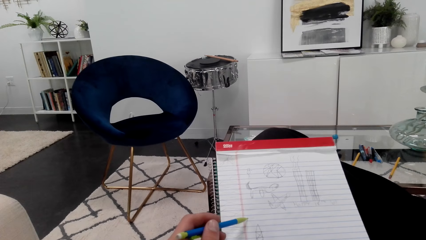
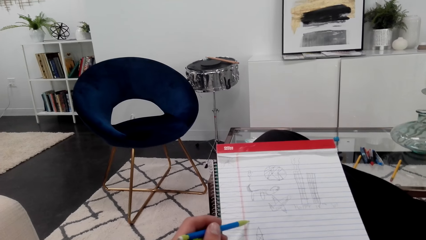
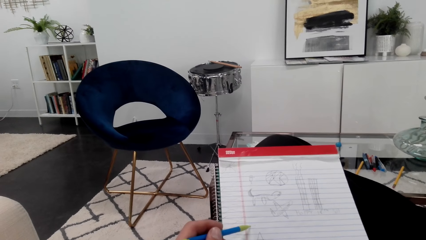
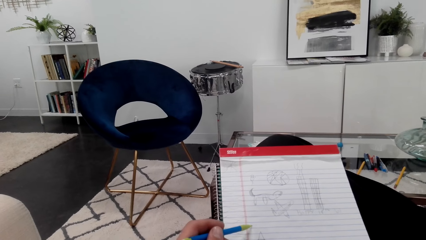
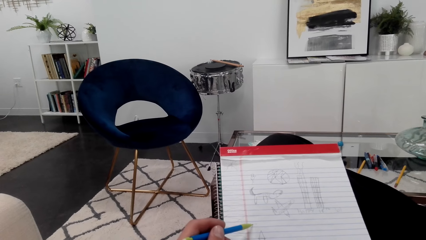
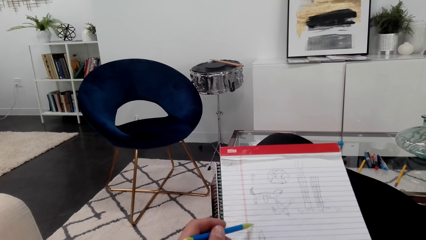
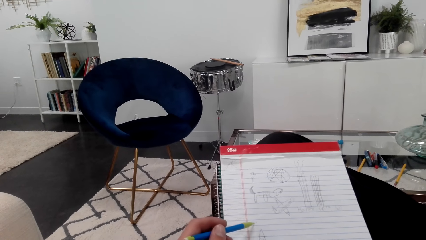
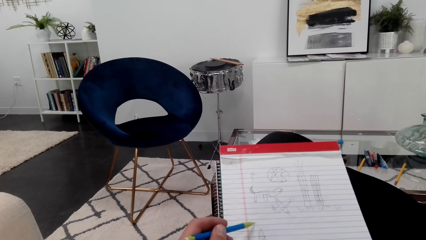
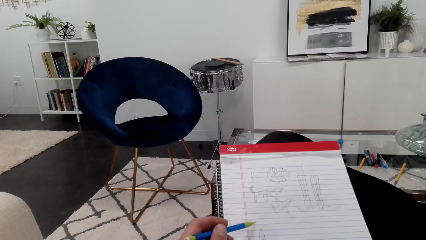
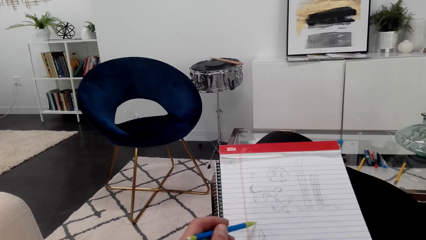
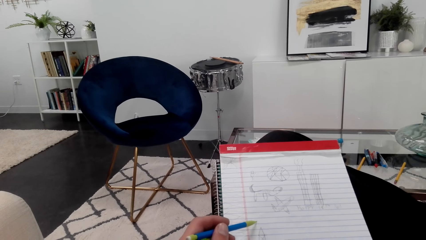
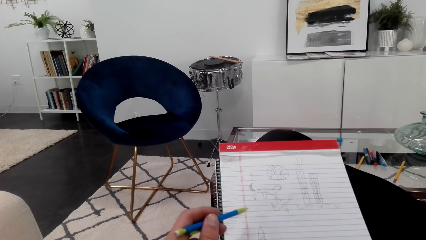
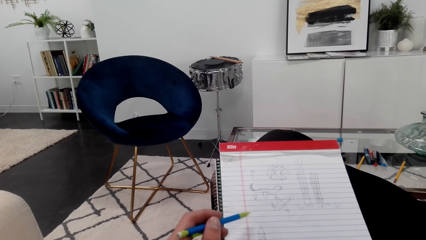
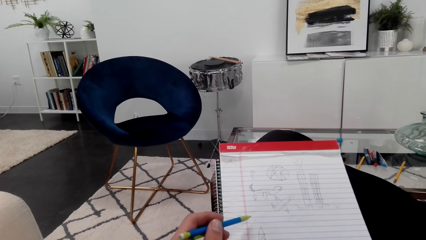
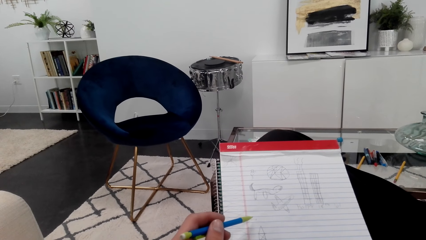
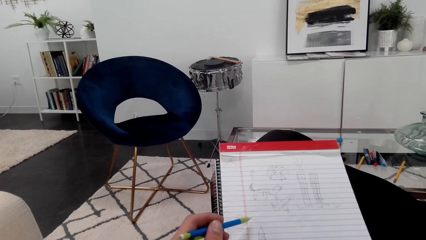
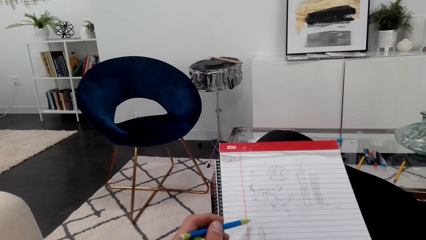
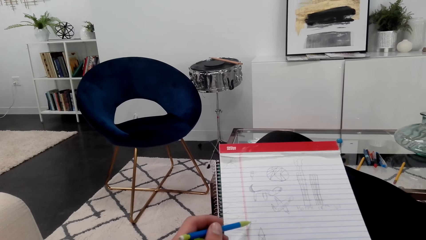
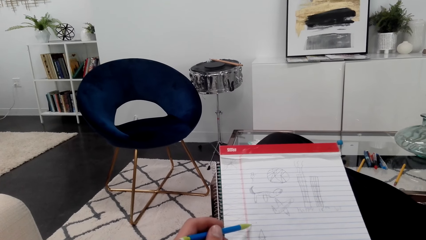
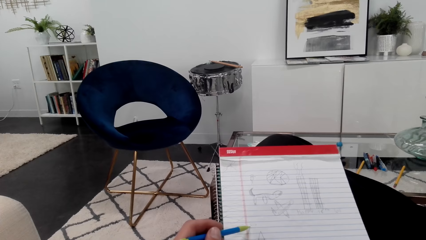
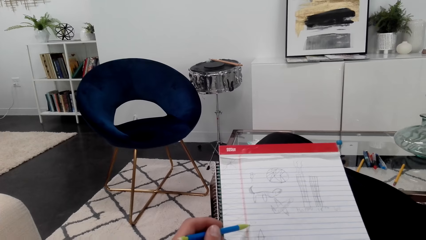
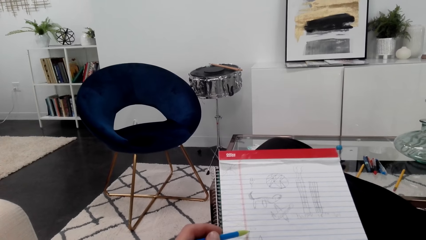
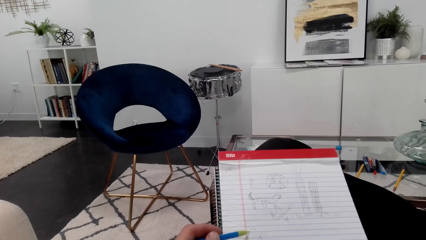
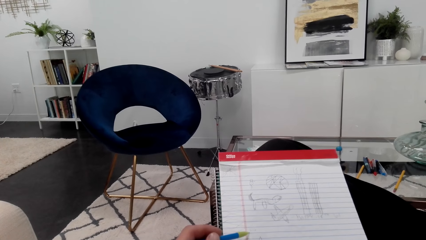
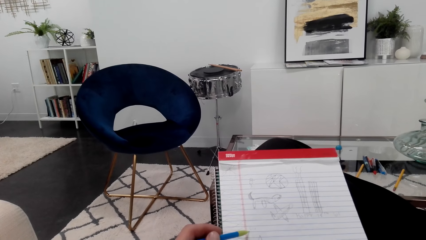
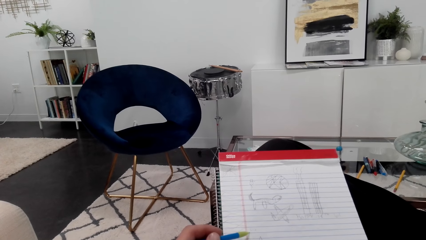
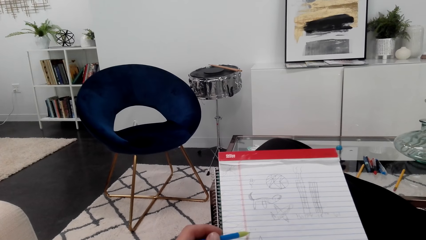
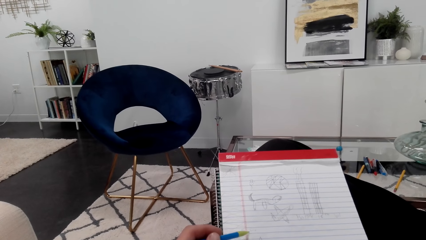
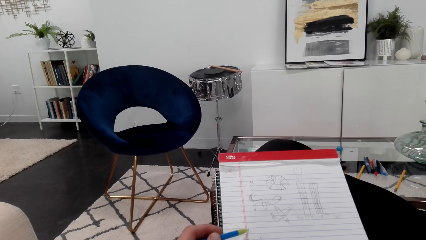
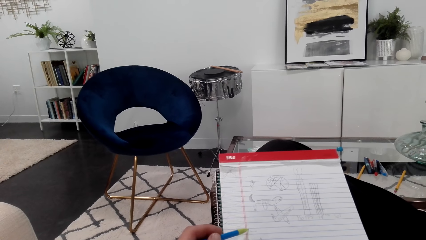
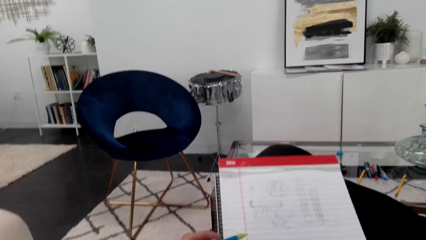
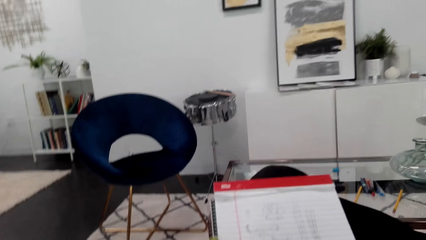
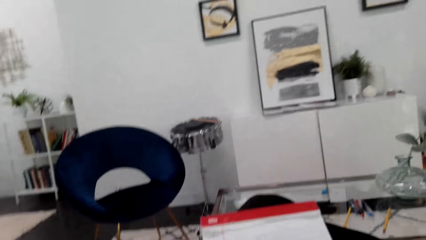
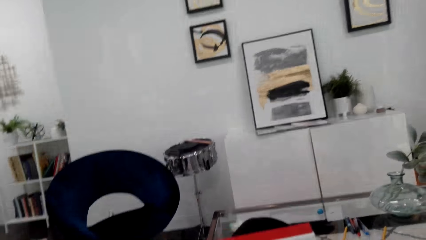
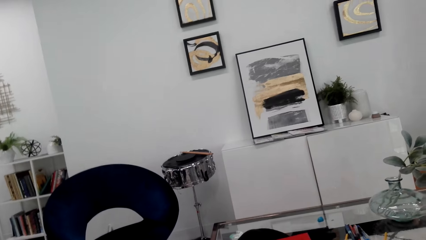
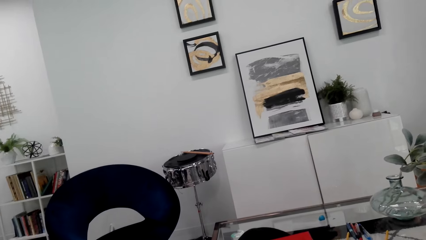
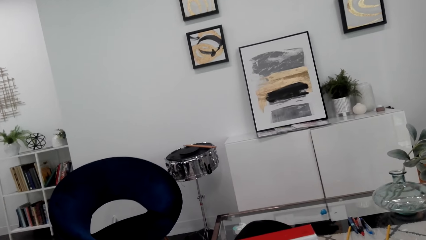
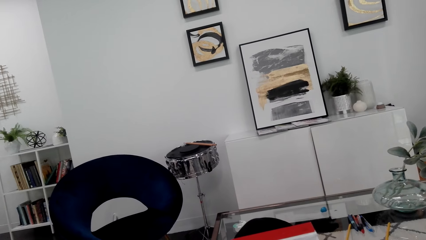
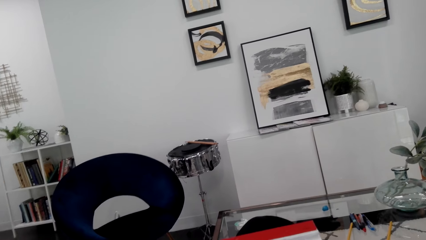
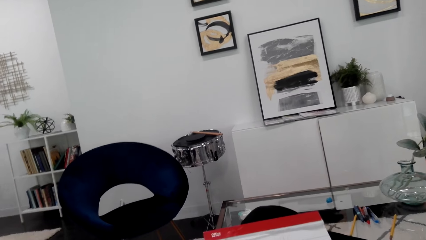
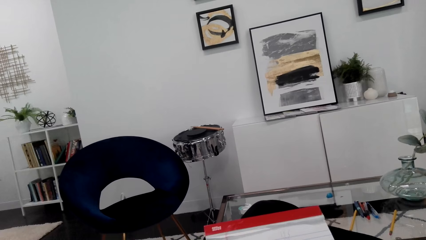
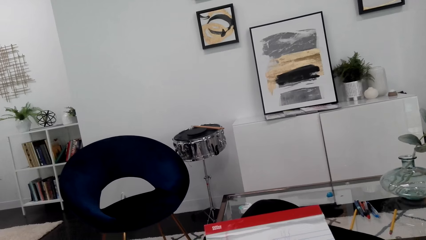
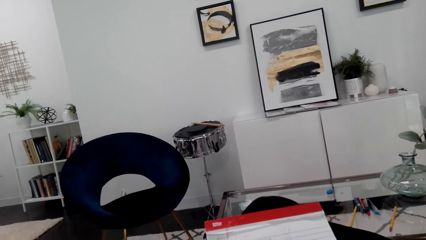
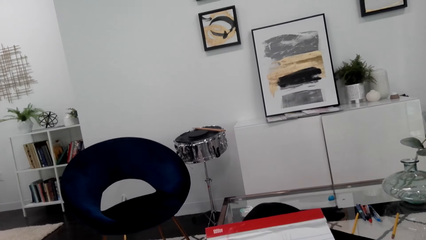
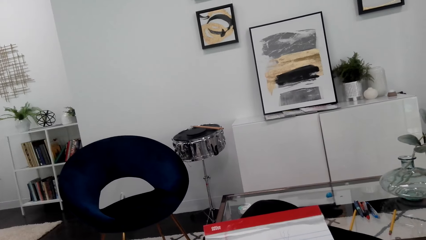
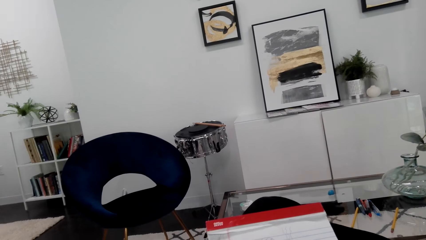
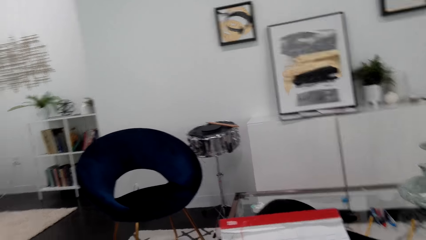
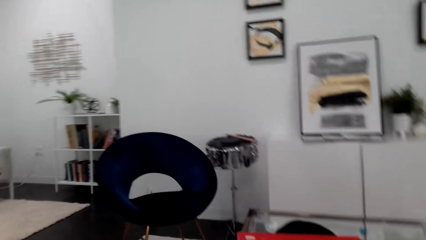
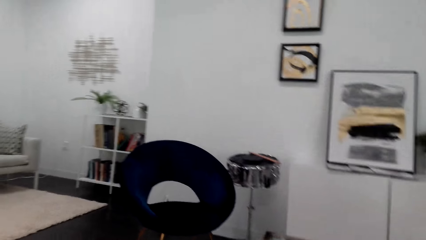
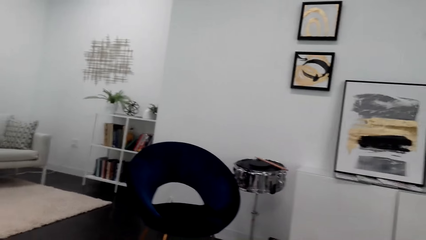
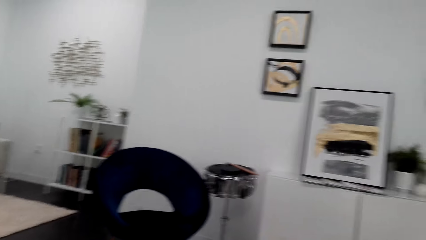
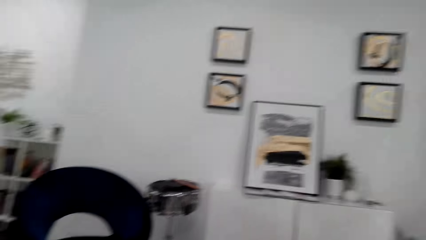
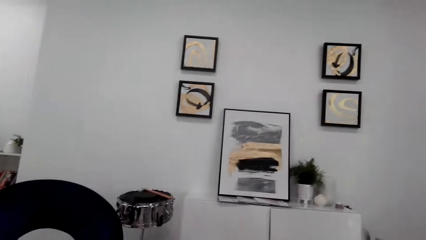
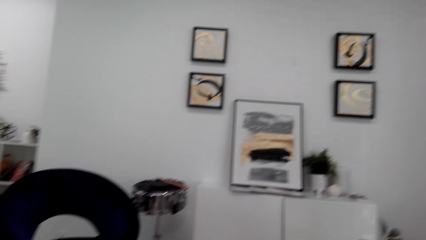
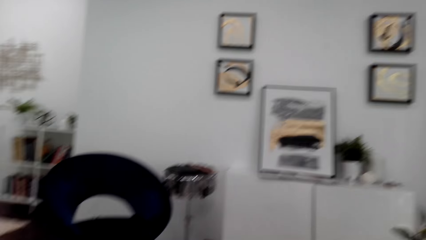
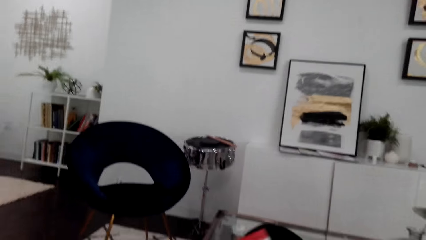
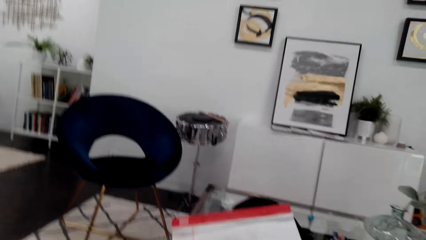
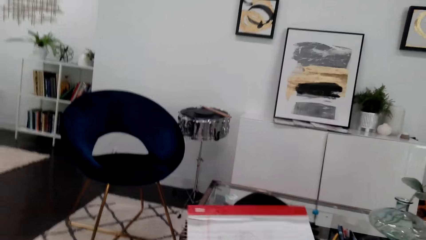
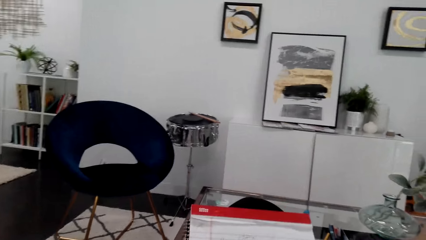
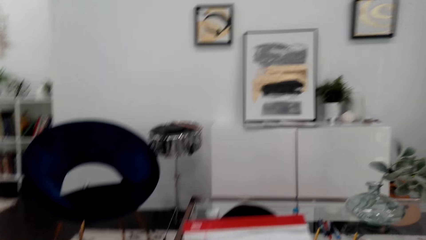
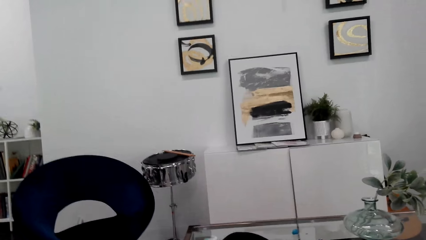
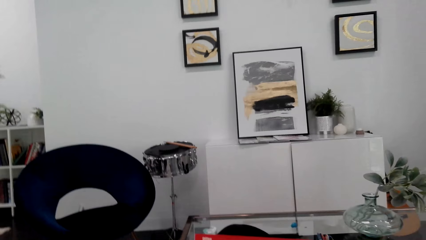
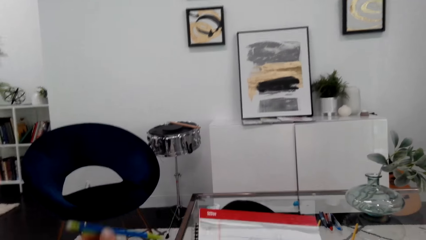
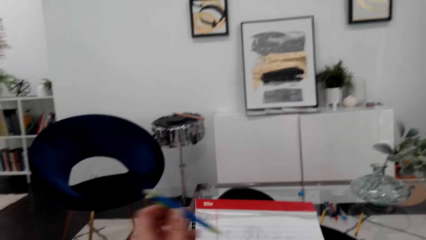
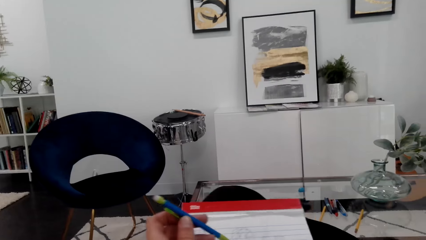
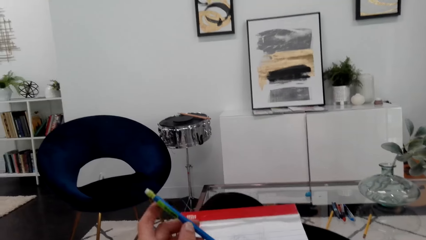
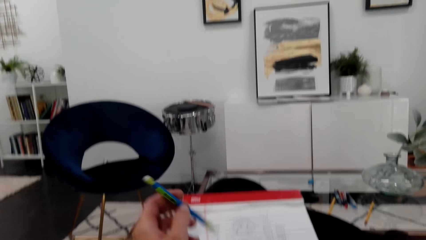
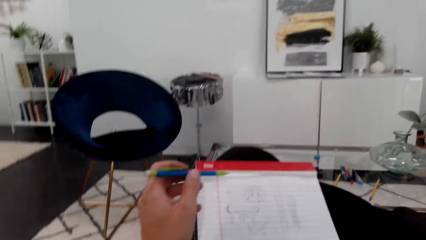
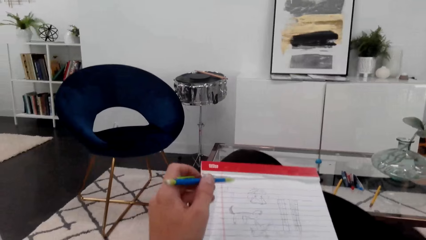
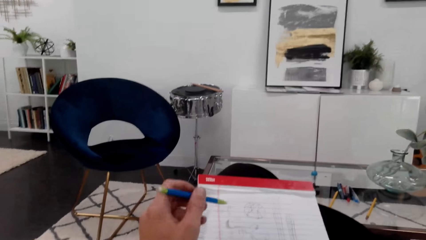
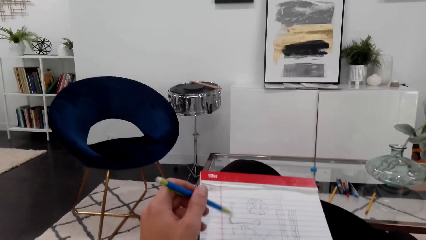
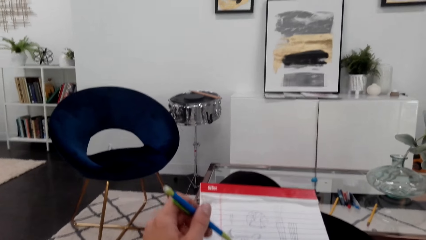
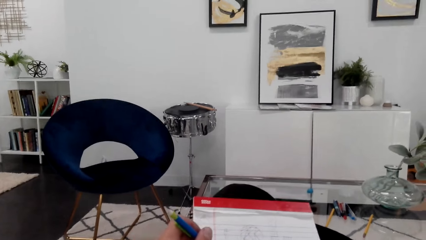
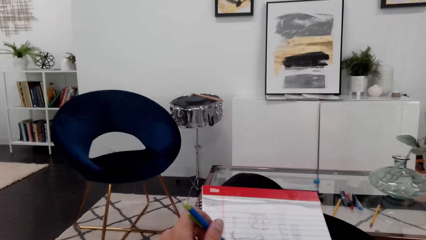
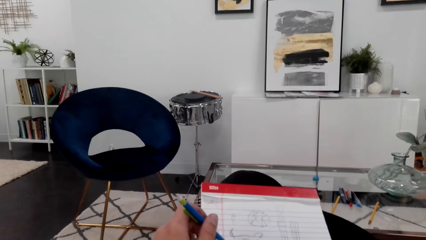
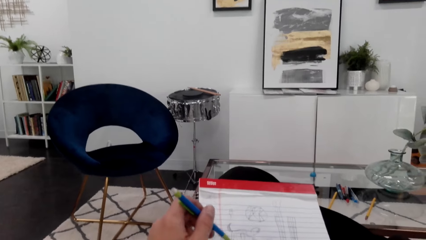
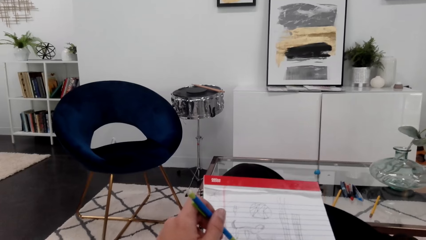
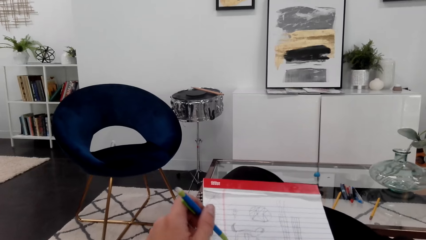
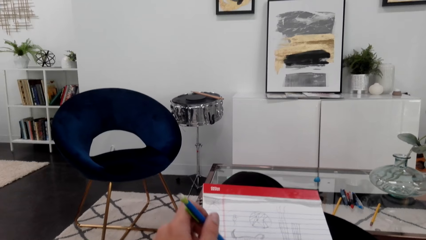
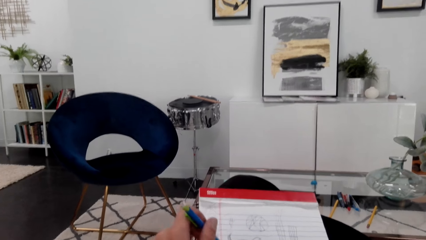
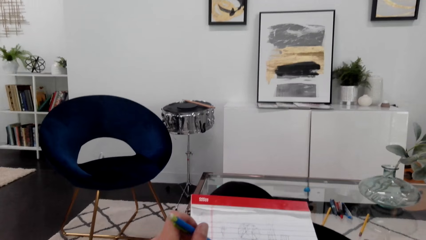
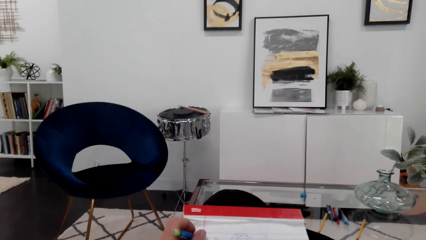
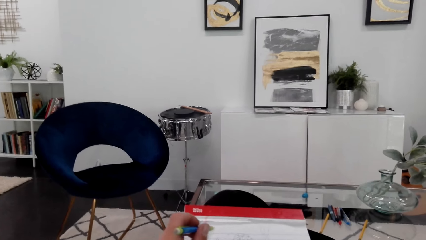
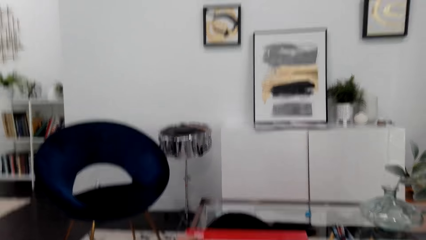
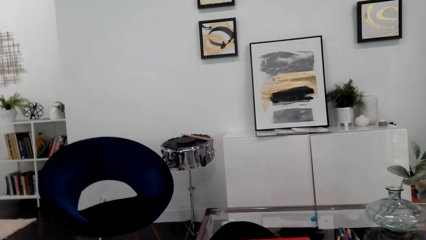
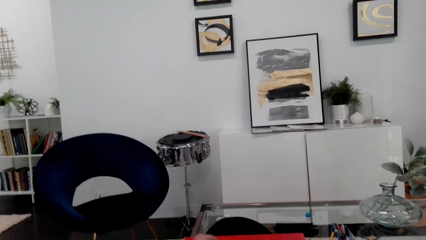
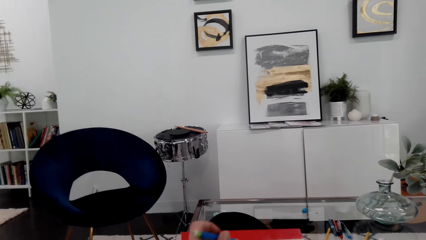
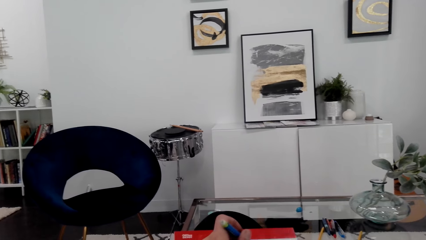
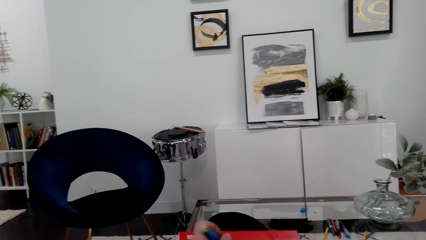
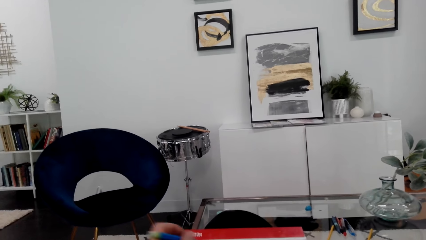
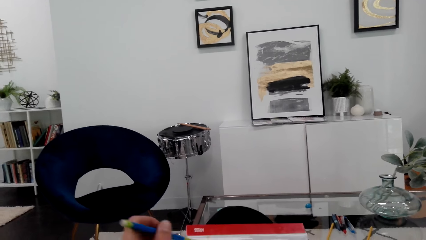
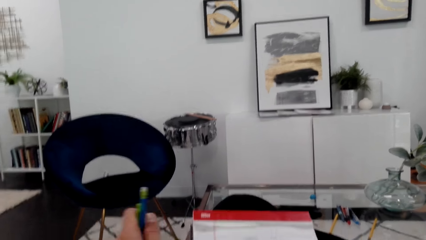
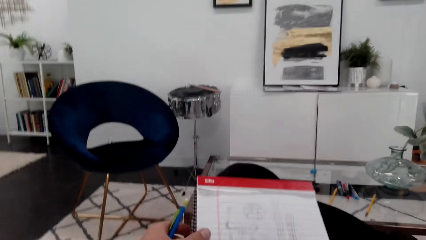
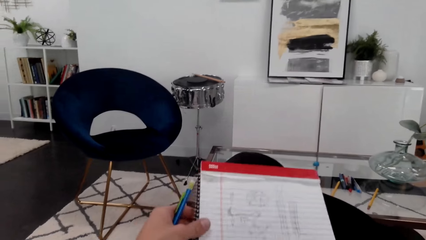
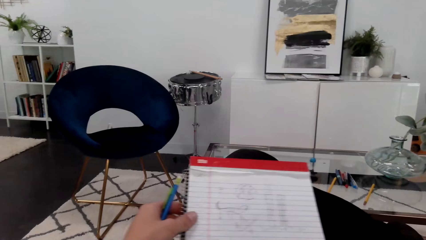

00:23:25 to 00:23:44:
The camera wearer looks around.
